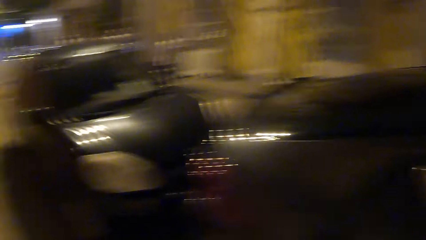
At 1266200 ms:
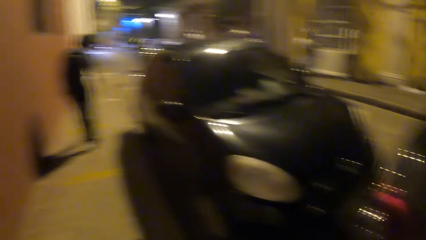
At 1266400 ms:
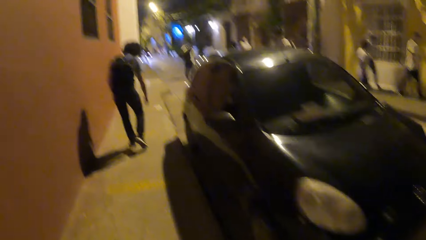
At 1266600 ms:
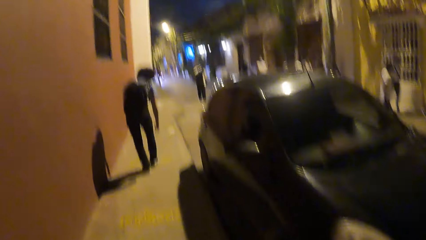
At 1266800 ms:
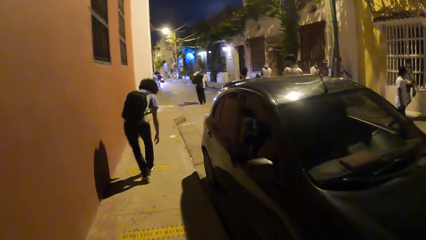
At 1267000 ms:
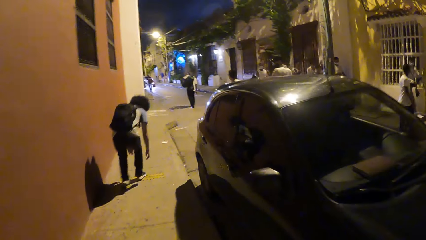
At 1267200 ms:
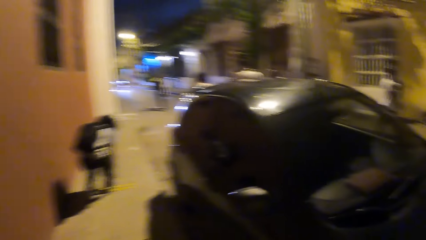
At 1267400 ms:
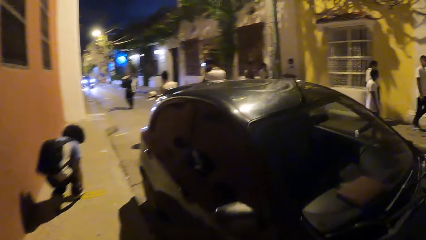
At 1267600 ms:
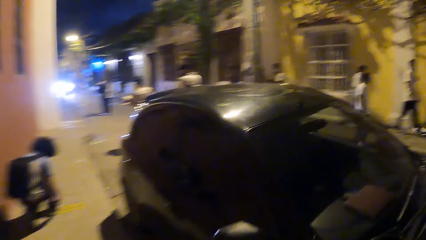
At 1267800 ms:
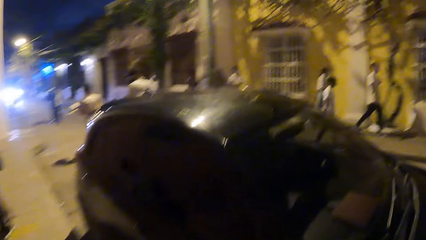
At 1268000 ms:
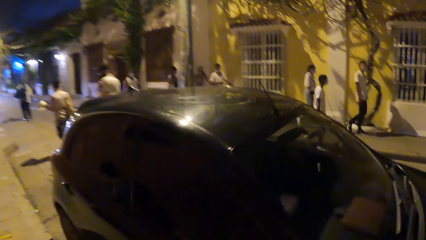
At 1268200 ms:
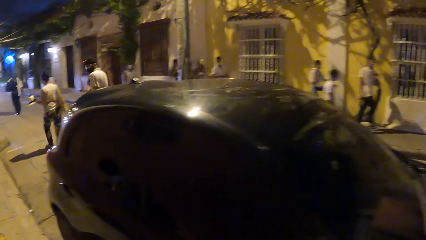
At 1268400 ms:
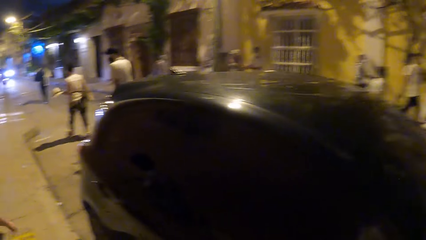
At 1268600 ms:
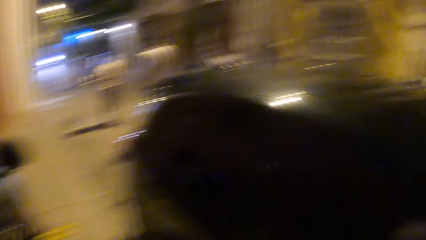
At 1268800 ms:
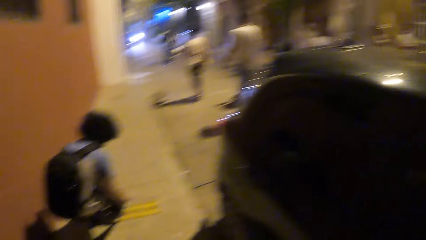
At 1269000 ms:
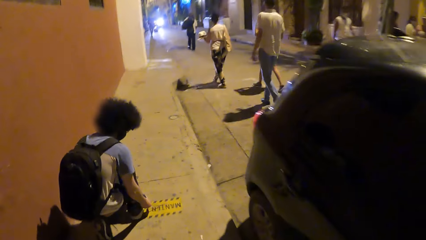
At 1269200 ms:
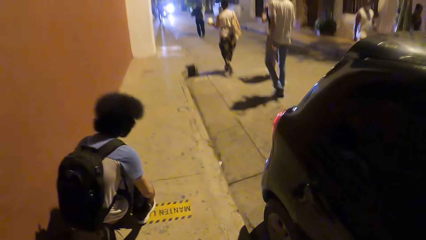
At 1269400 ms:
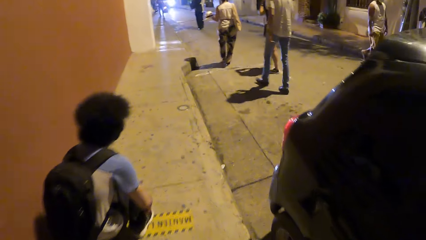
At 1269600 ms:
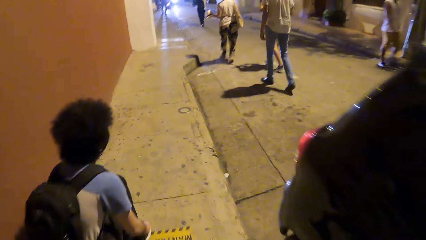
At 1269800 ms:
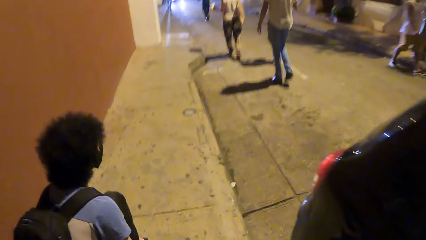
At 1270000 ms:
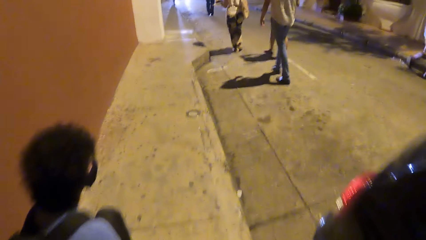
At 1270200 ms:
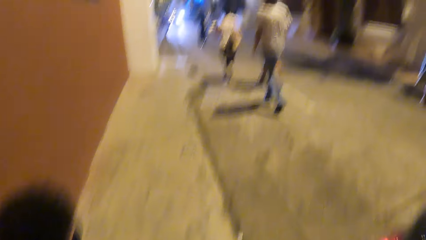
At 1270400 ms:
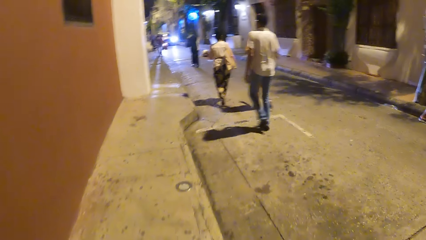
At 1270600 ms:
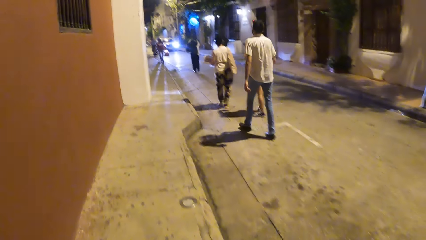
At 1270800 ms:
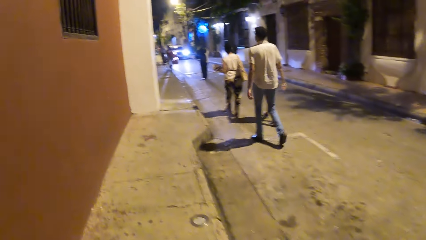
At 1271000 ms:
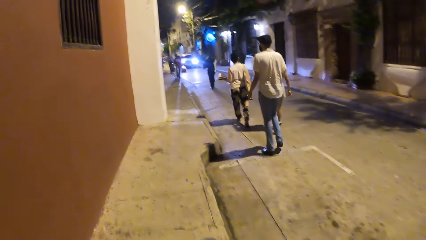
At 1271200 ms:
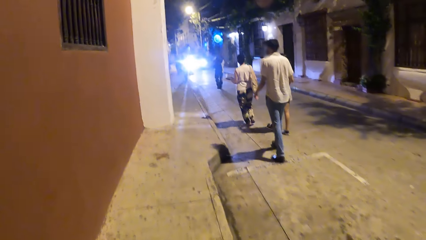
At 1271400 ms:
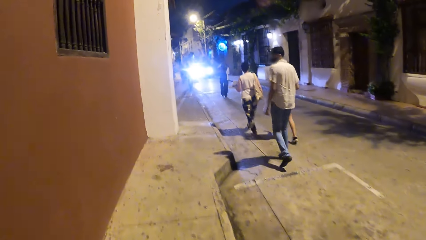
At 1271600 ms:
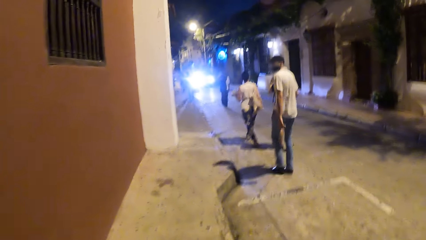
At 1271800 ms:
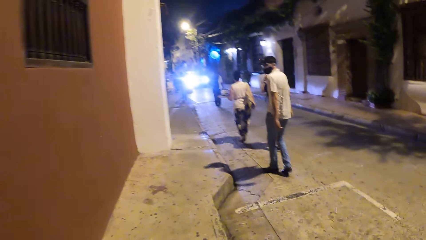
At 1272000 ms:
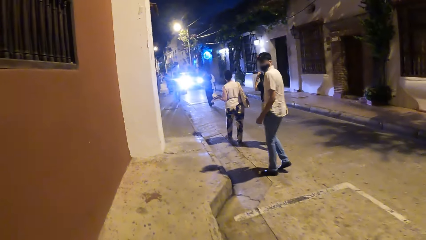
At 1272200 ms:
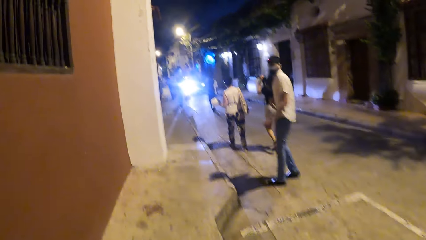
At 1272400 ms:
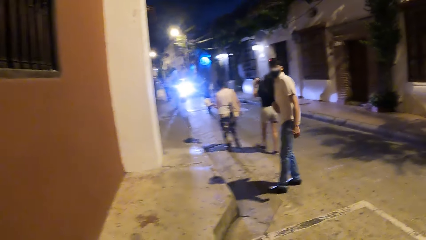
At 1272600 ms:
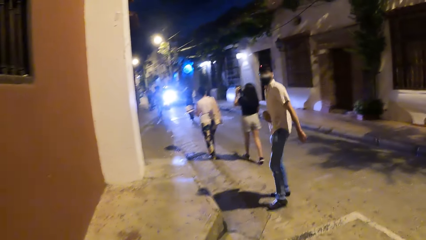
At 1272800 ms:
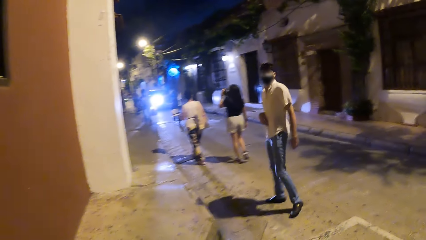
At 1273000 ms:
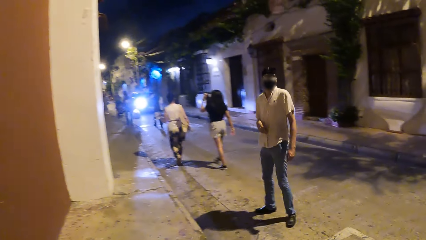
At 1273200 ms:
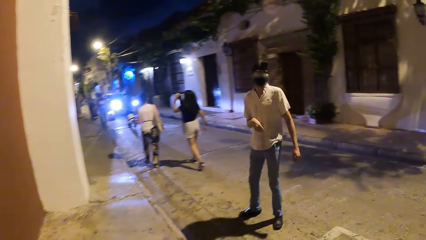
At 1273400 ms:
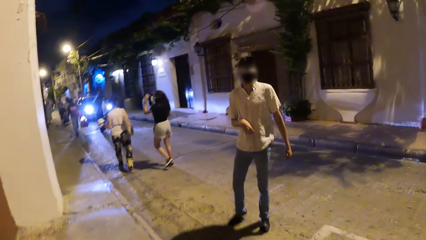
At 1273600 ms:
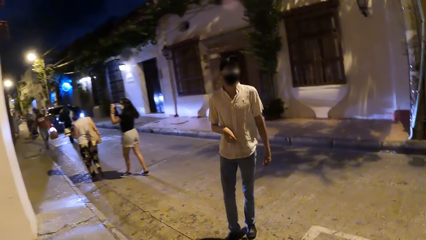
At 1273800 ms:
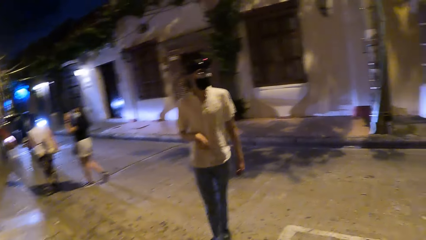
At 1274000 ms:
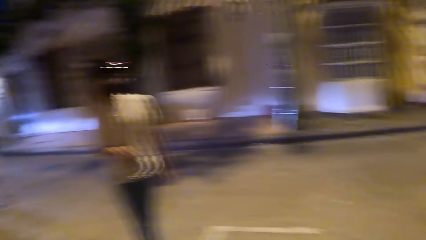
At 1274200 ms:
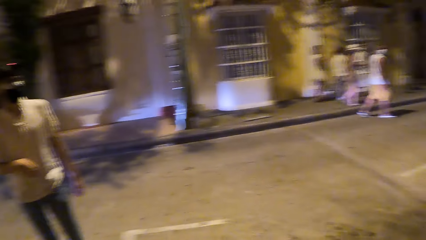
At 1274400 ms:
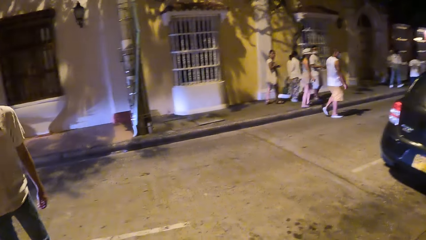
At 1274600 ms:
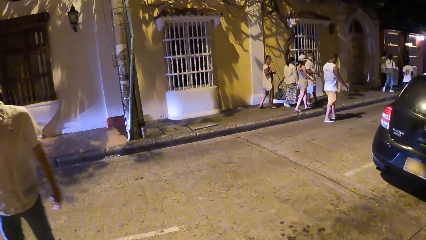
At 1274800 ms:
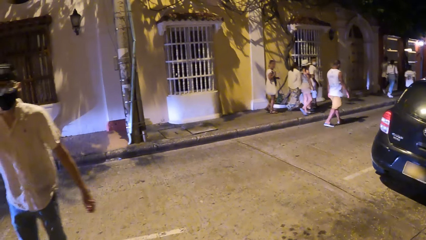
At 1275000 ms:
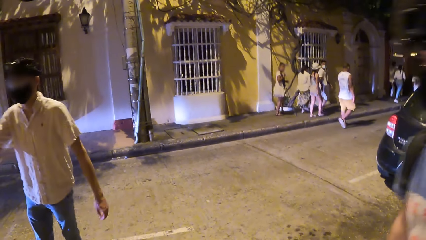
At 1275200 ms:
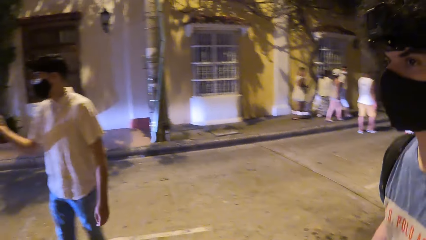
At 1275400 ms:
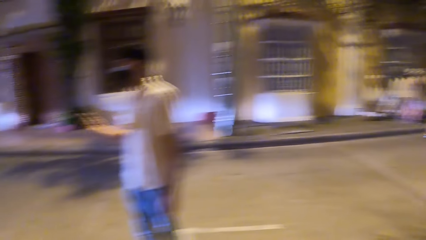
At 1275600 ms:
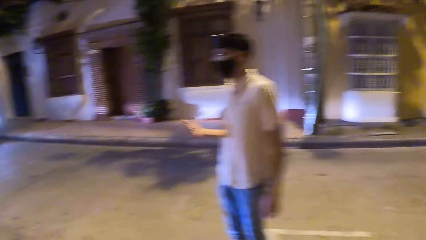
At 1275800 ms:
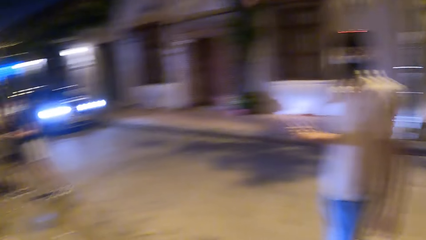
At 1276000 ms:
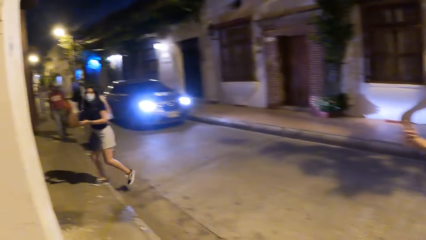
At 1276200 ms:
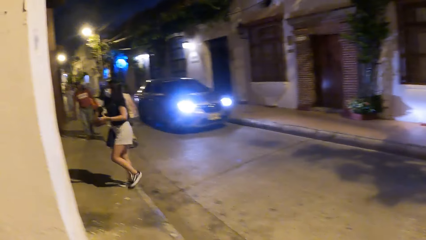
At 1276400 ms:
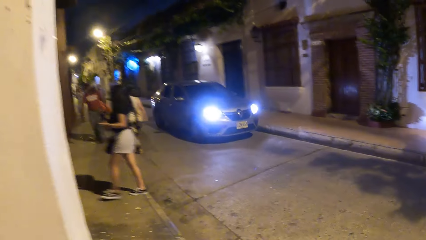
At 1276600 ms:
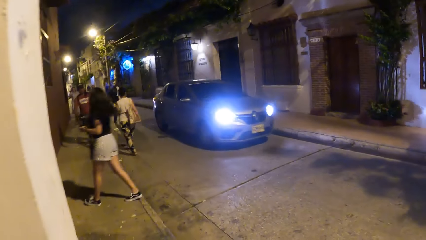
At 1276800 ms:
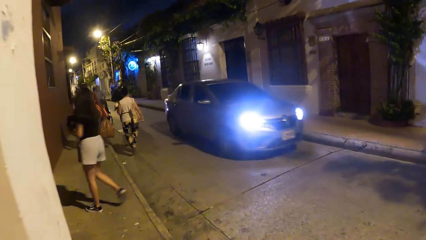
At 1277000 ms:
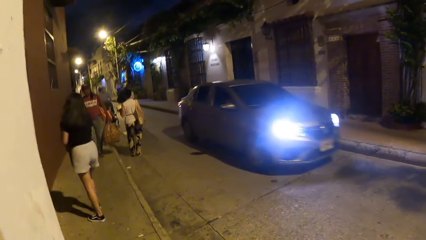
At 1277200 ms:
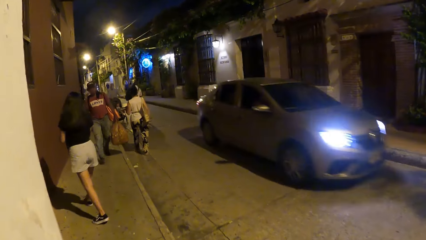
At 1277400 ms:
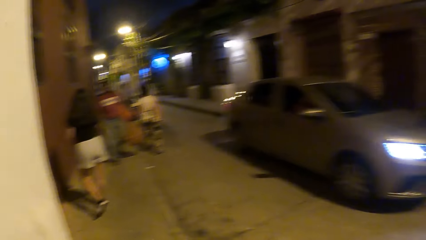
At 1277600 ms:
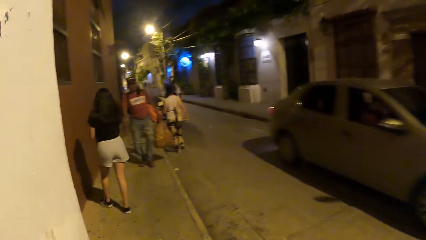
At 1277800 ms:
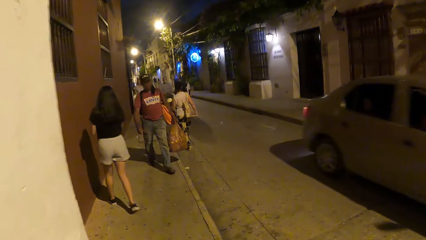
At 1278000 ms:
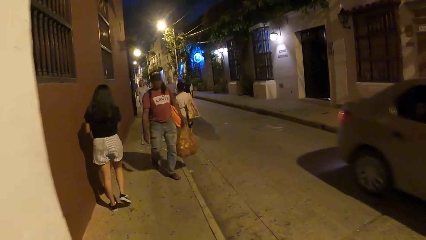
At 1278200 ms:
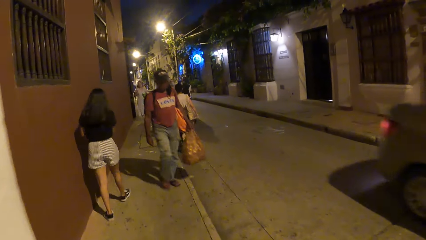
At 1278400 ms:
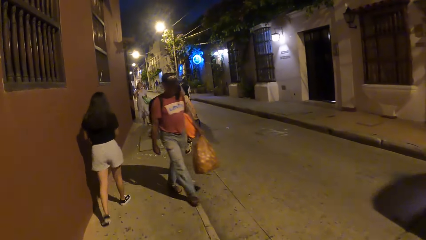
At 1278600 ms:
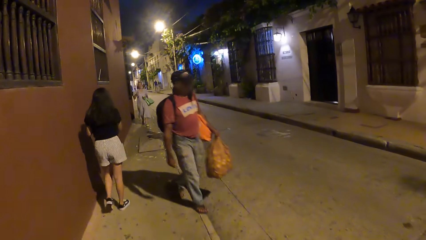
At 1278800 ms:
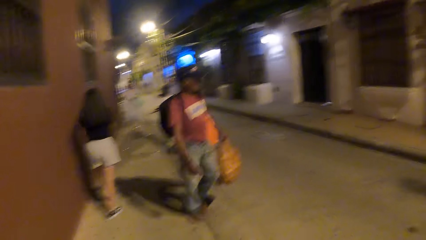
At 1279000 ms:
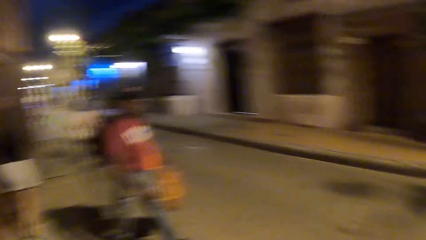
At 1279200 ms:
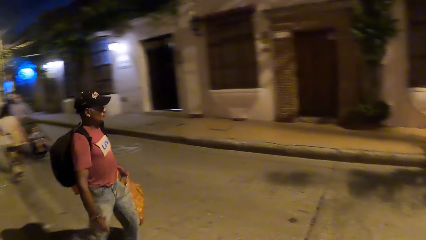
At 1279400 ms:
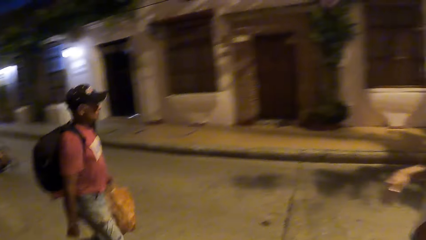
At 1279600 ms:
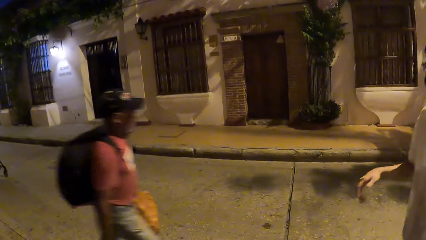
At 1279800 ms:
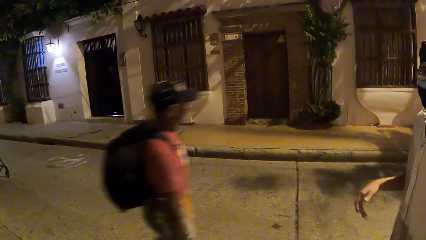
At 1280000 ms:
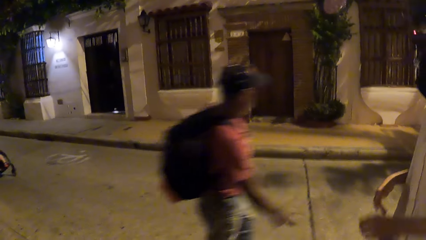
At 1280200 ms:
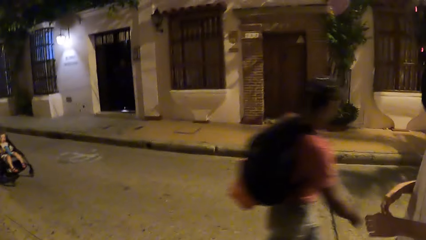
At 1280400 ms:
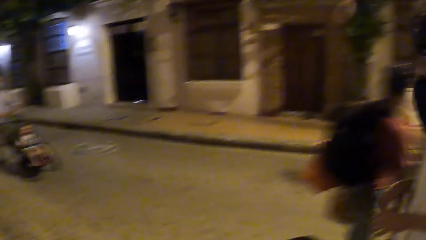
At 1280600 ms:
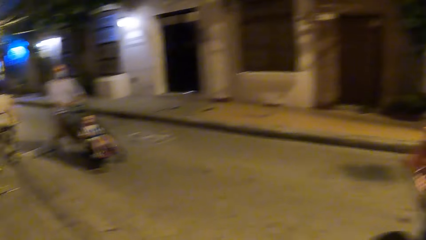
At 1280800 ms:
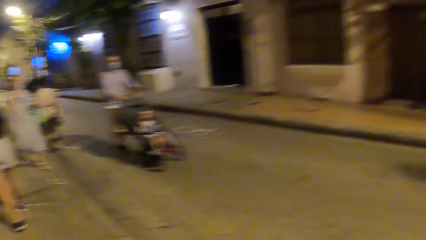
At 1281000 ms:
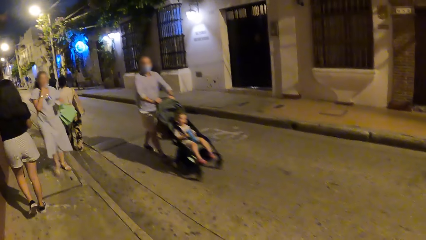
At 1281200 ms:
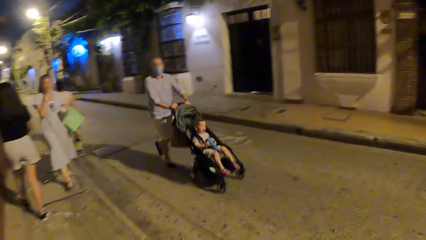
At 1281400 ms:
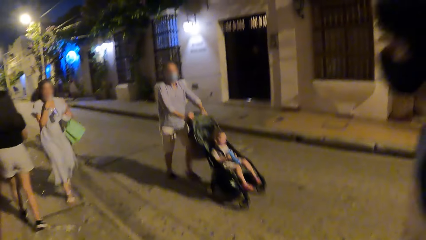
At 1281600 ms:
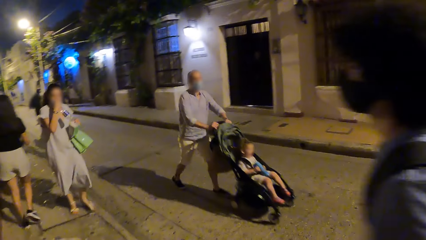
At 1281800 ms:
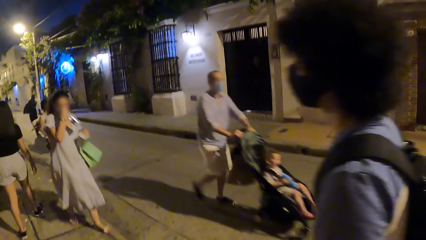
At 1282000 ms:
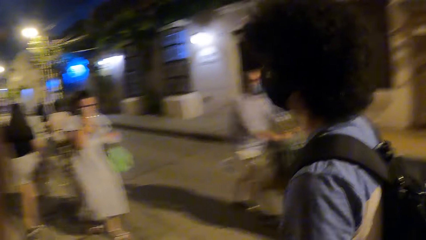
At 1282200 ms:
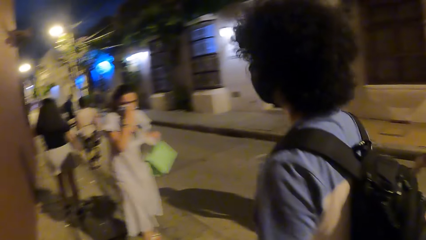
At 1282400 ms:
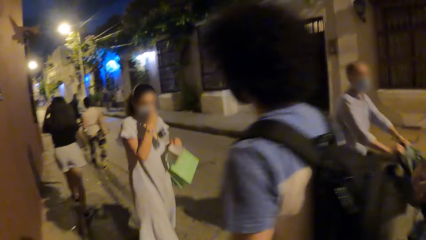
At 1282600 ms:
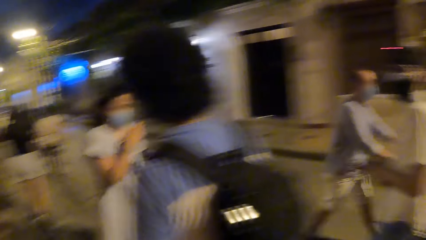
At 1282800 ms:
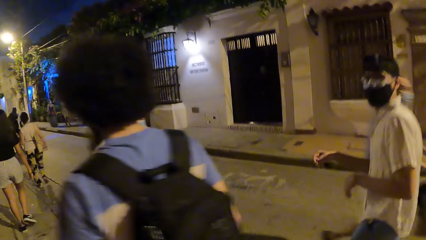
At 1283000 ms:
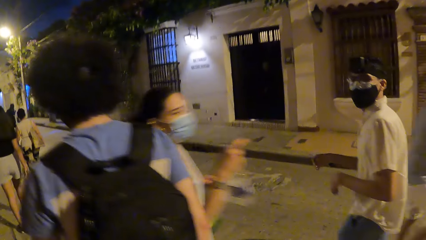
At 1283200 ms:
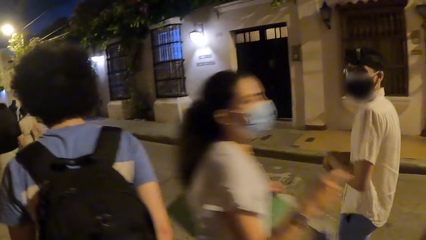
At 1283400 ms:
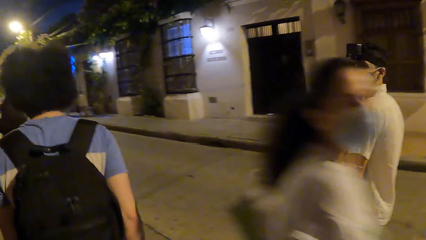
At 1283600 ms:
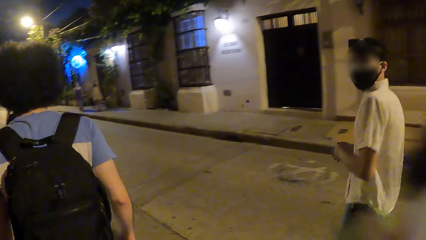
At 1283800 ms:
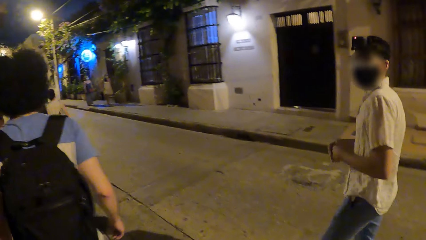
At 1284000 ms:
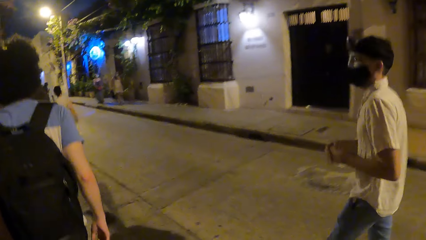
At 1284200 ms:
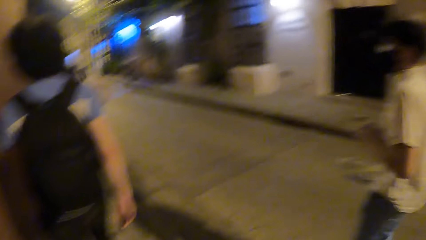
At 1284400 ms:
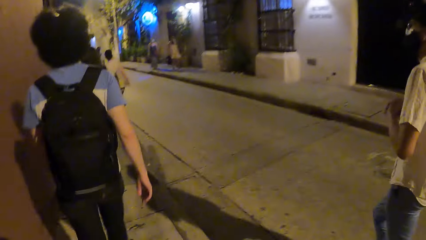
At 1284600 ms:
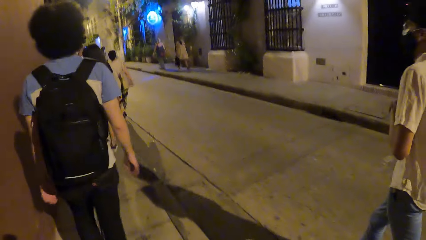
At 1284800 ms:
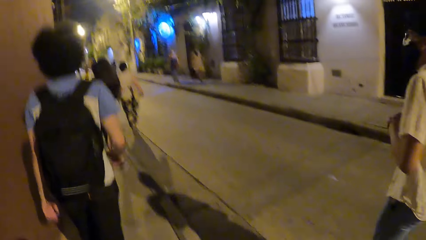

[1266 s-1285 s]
The camera wearer looks around. They walk. A man walks towards the camera wearer and points a finger.
